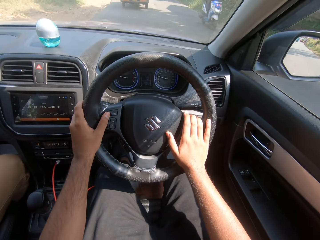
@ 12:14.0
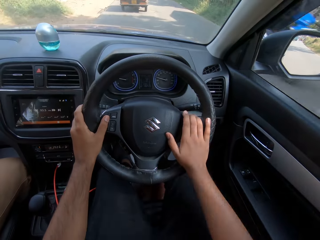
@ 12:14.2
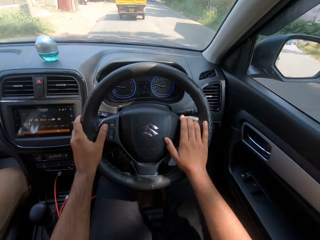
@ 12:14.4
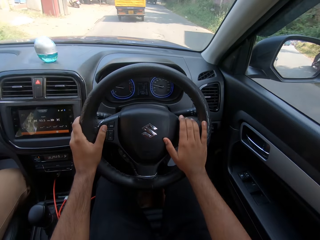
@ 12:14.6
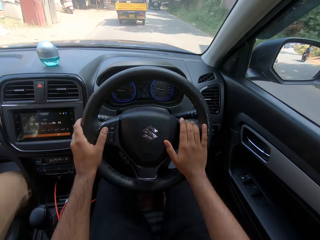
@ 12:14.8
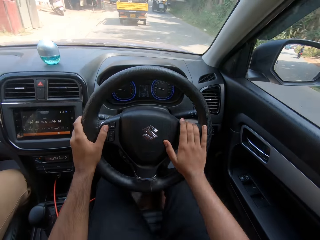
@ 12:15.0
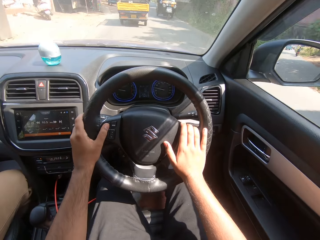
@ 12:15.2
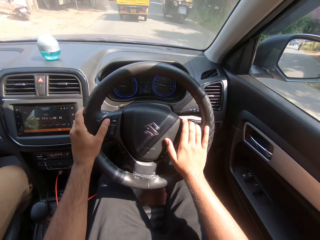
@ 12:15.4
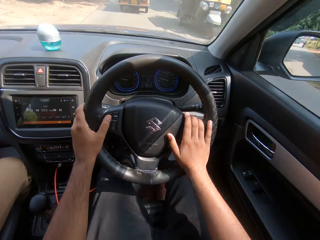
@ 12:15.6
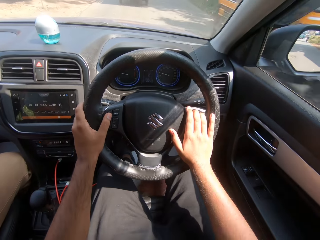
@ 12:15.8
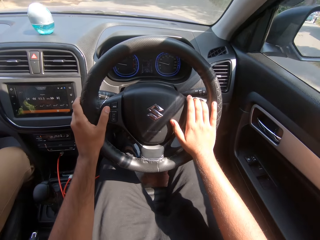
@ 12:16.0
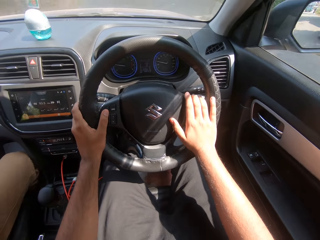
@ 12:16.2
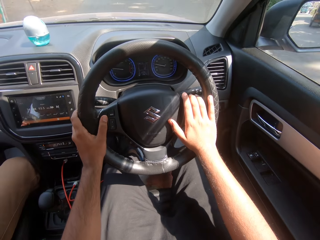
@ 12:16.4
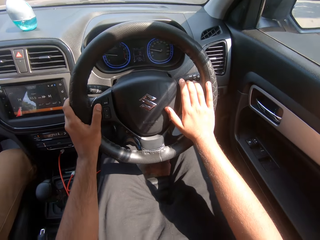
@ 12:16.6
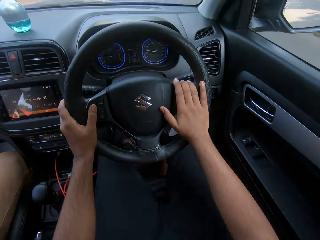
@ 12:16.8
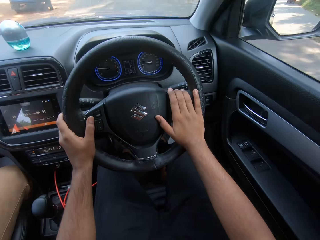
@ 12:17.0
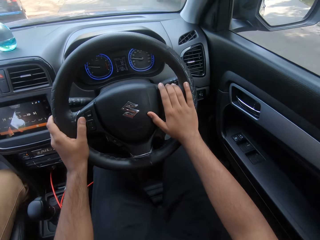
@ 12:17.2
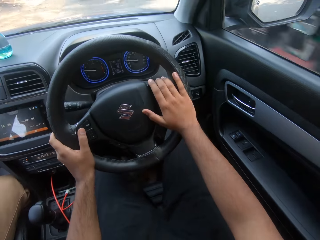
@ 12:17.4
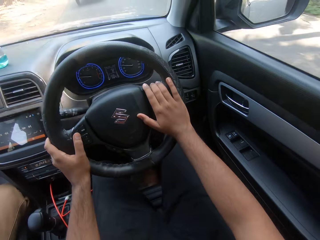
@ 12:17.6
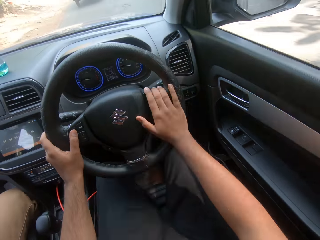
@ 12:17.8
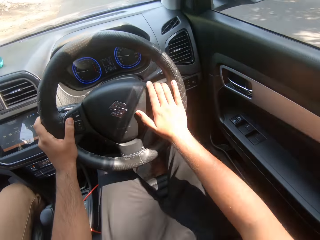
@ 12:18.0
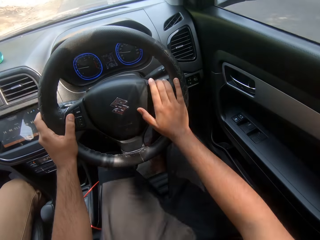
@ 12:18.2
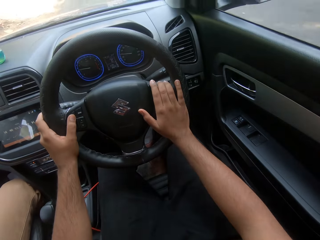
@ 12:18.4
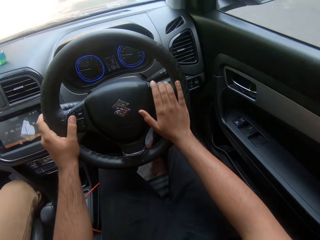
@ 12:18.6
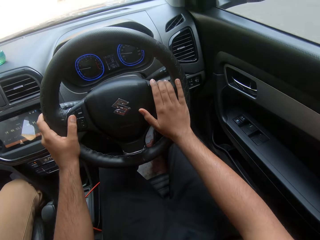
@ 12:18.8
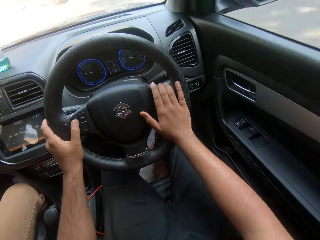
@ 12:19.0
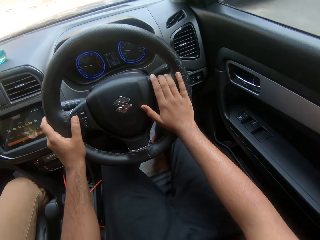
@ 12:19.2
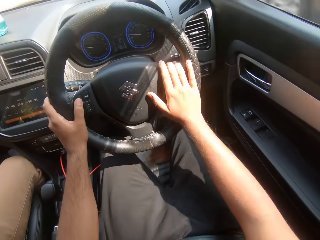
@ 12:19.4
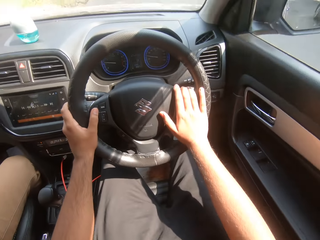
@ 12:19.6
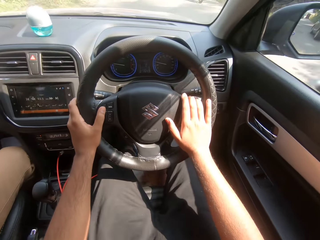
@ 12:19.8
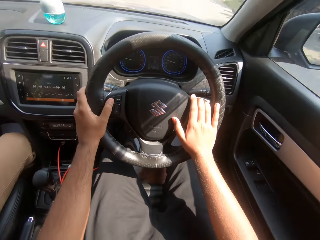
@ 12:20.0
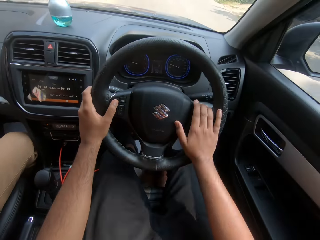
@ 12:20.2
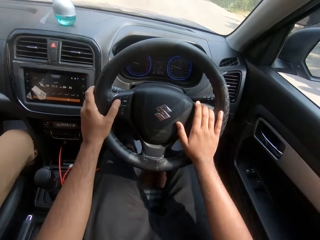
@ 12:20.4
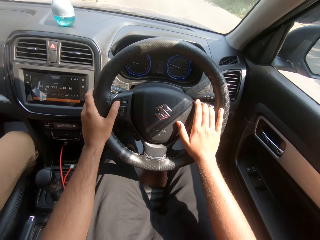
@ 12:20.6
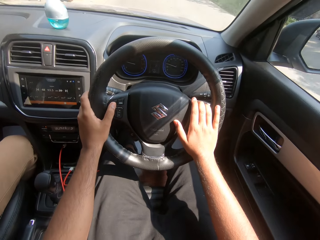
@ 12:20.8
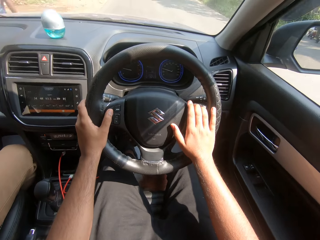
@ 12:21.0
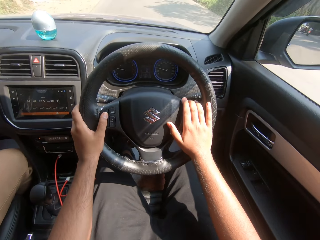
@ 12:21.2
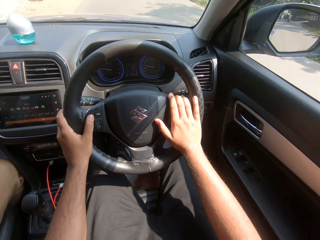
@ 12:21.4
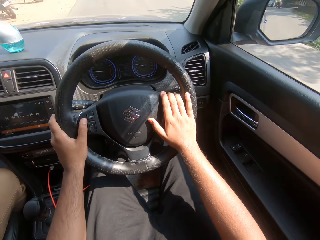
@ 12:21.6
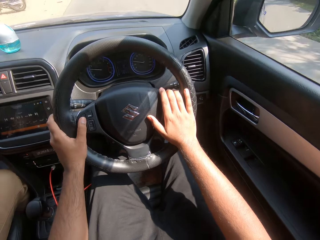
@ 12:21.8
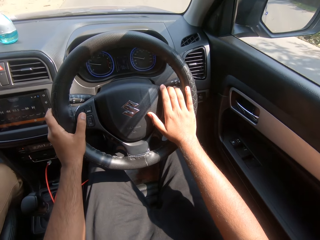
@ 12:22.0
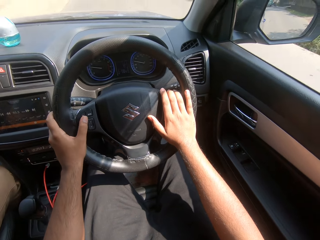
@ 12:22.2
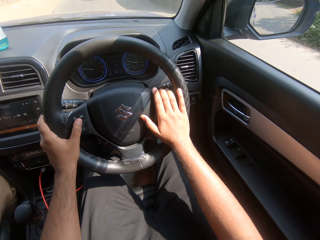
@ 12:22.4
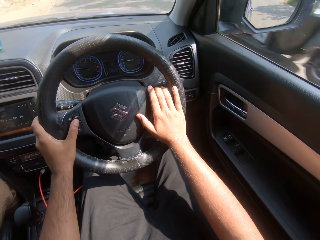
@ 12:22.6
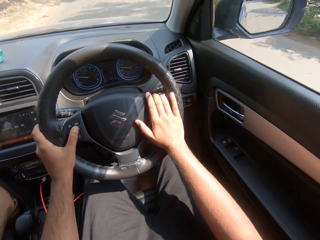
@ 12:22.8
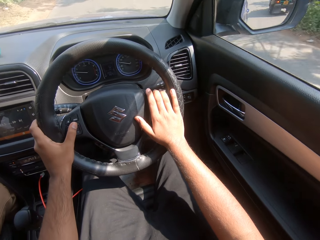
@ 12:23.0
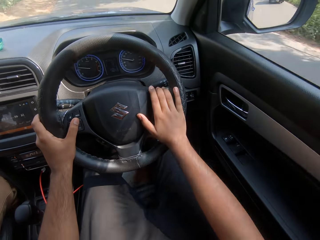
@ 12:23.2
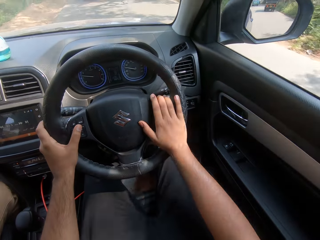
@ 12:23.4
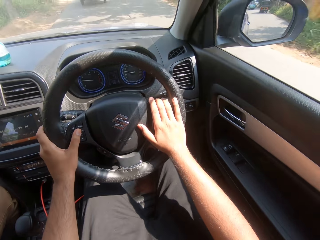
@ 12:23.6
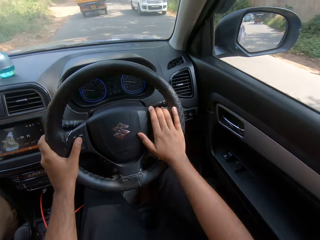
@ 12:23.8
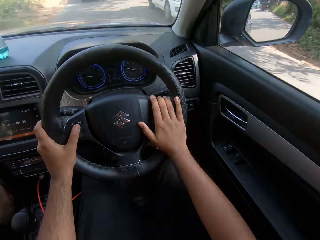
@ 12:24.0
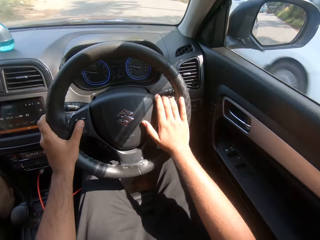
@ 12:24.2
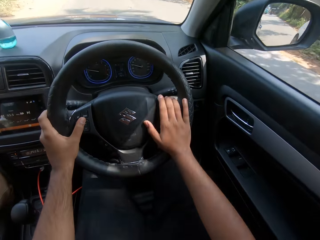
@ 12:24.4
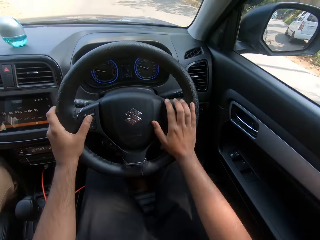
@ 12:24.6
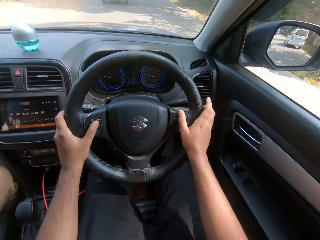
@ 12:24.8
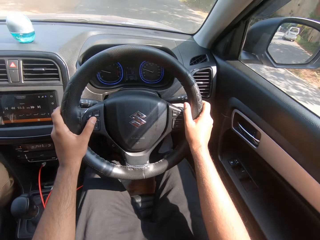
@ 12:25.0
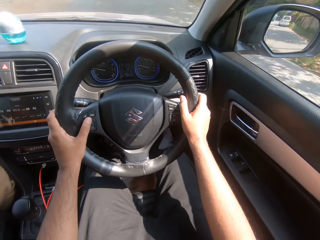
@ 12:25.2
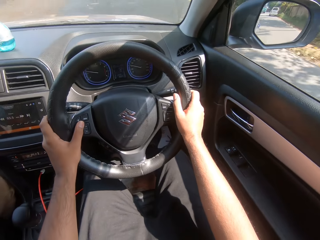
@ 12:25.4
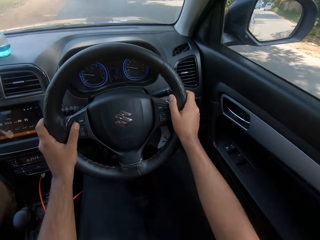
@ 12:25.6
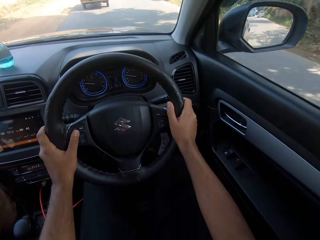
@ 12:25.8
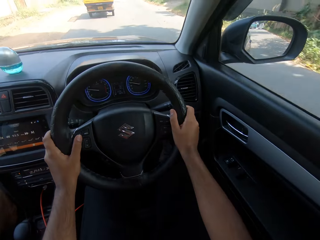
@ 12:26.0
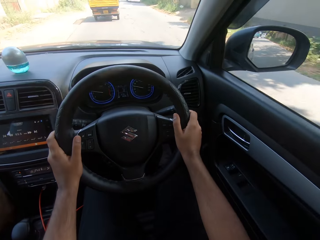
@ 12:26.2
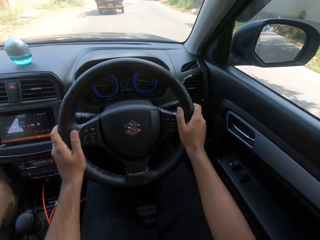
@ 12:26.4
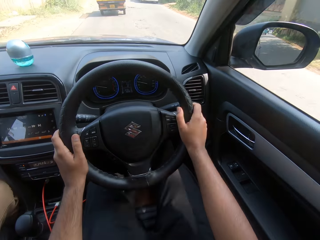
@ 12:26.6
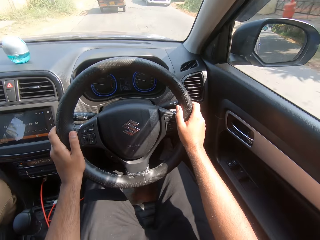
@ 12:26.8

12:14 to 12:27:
The camera wearer drives past a bike on the road. They drive past a tricycle on the road repeatedly. They drive past a car.

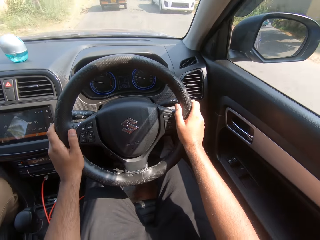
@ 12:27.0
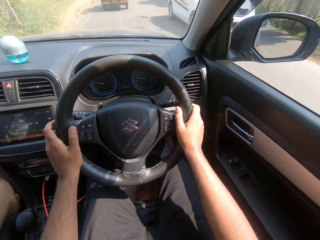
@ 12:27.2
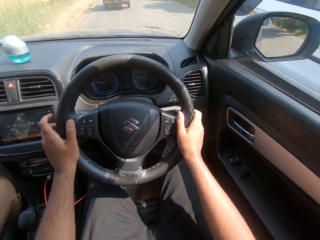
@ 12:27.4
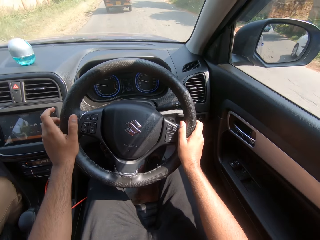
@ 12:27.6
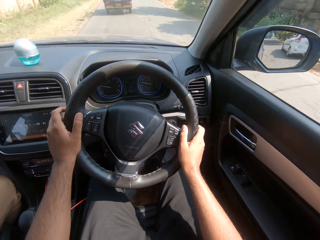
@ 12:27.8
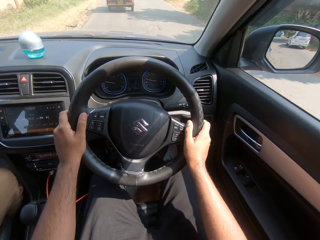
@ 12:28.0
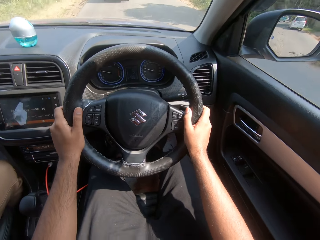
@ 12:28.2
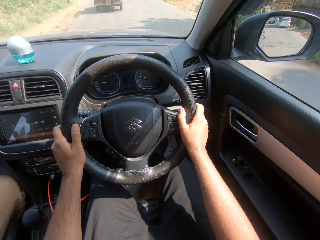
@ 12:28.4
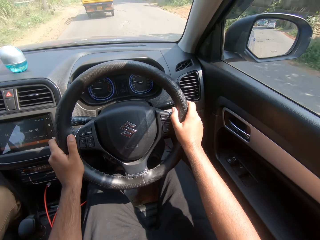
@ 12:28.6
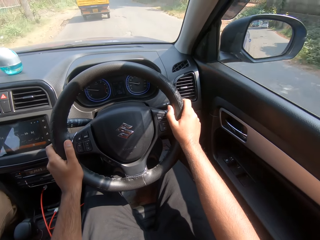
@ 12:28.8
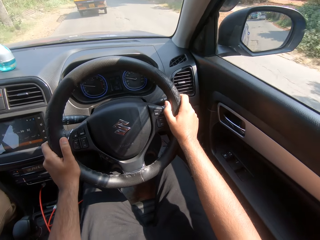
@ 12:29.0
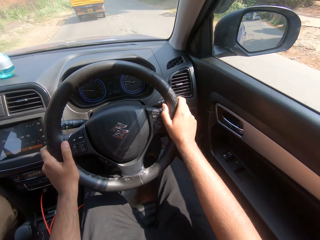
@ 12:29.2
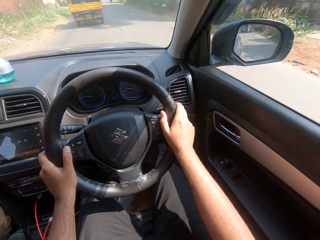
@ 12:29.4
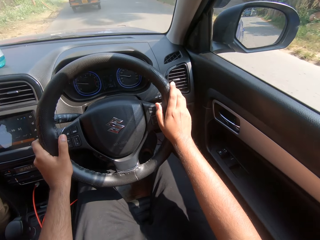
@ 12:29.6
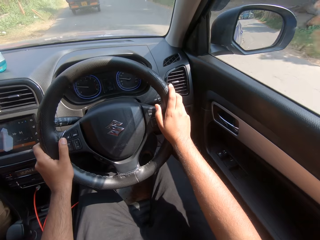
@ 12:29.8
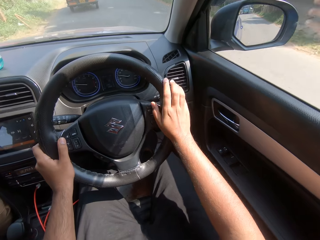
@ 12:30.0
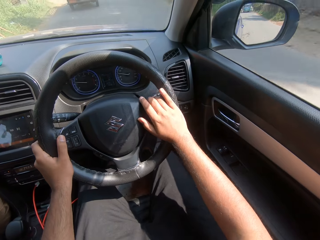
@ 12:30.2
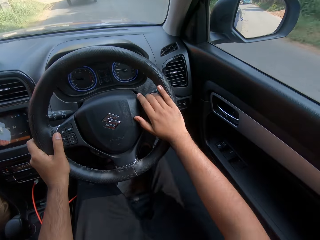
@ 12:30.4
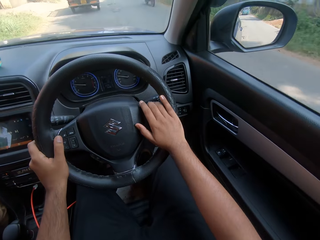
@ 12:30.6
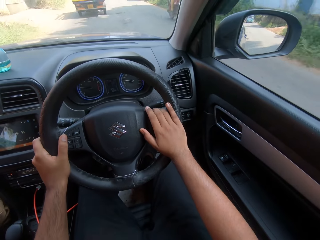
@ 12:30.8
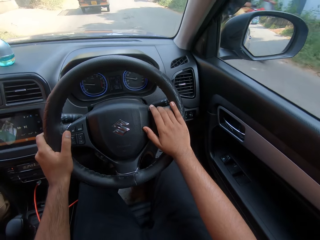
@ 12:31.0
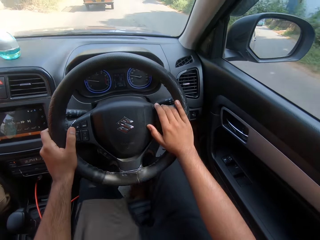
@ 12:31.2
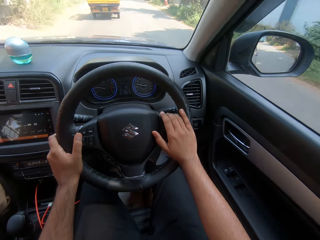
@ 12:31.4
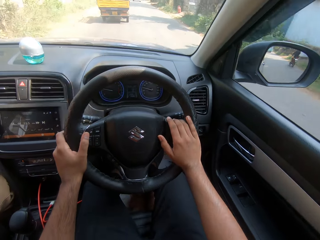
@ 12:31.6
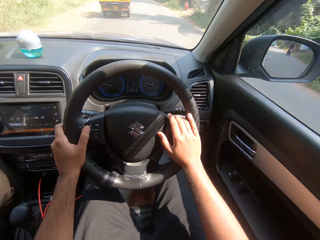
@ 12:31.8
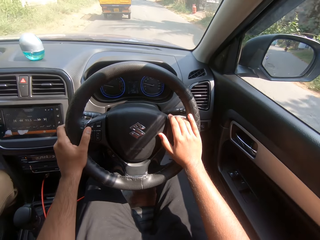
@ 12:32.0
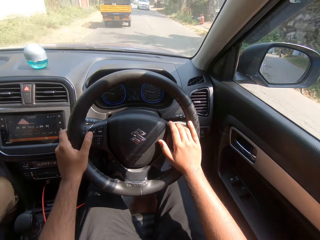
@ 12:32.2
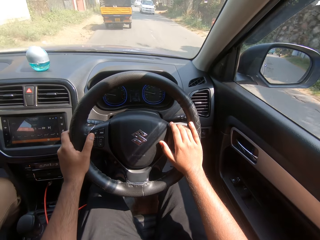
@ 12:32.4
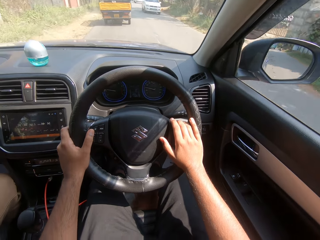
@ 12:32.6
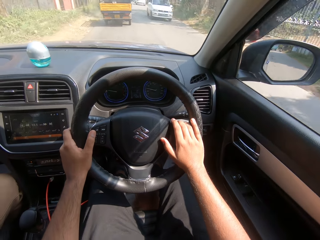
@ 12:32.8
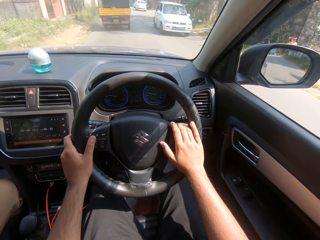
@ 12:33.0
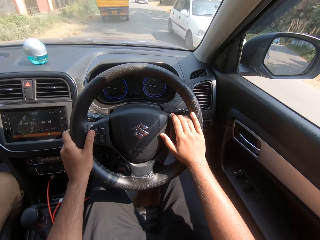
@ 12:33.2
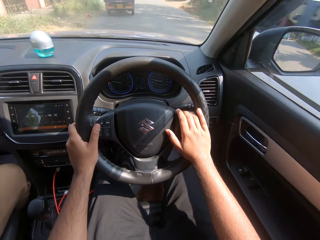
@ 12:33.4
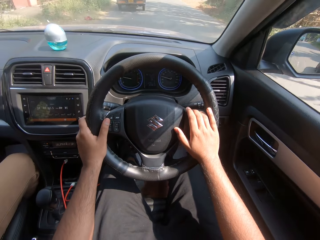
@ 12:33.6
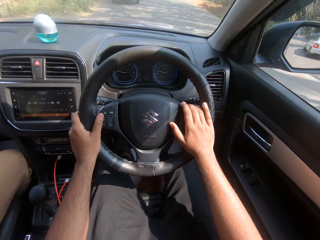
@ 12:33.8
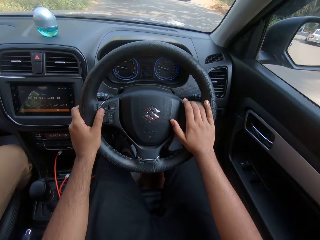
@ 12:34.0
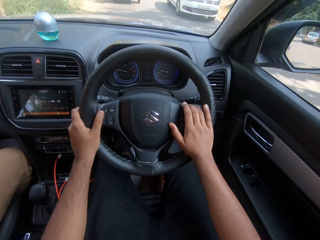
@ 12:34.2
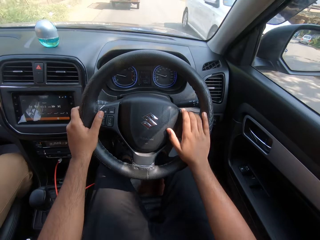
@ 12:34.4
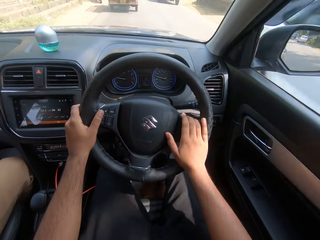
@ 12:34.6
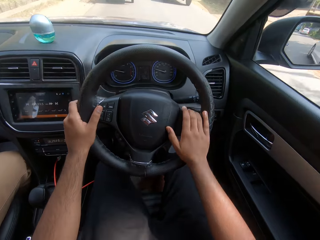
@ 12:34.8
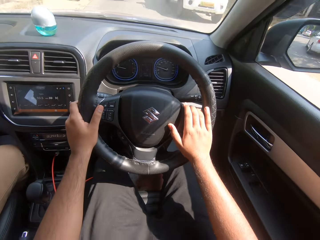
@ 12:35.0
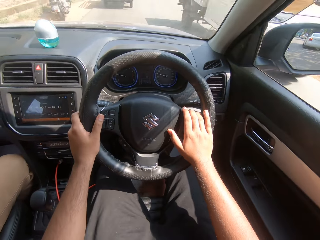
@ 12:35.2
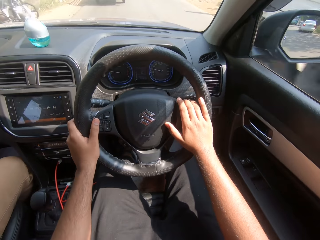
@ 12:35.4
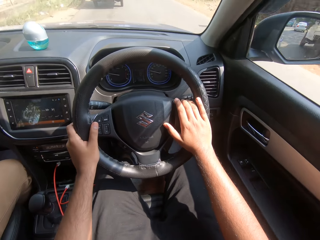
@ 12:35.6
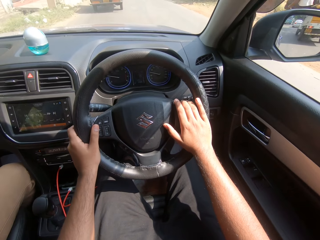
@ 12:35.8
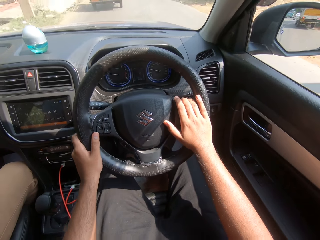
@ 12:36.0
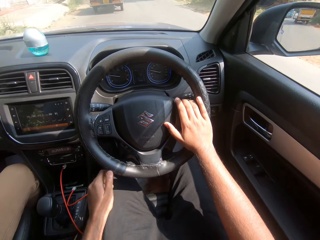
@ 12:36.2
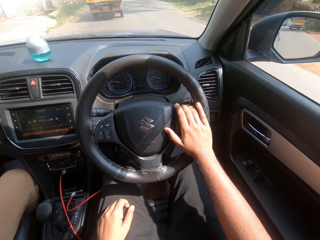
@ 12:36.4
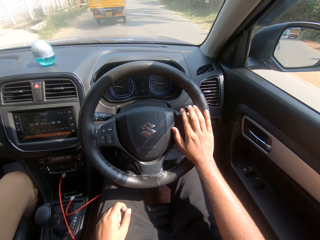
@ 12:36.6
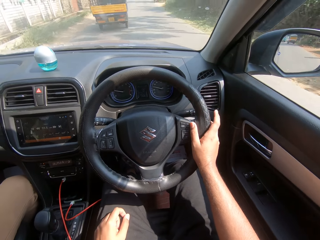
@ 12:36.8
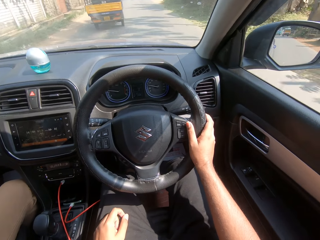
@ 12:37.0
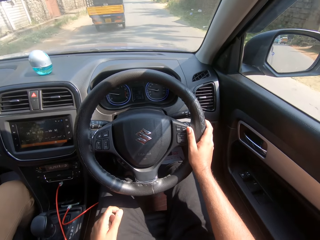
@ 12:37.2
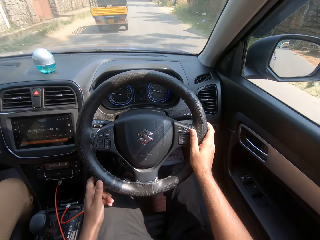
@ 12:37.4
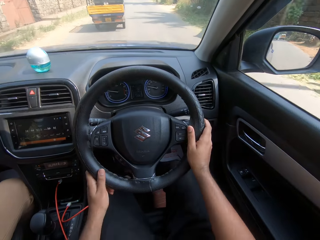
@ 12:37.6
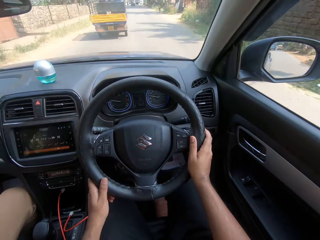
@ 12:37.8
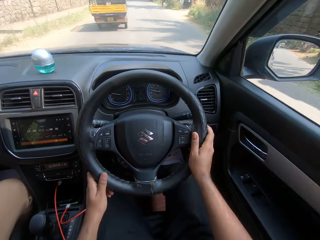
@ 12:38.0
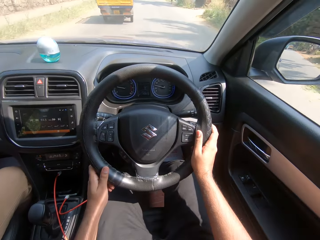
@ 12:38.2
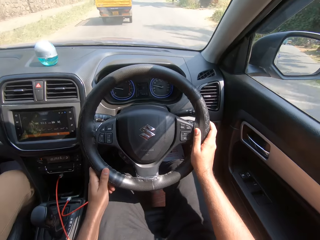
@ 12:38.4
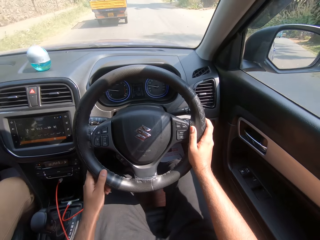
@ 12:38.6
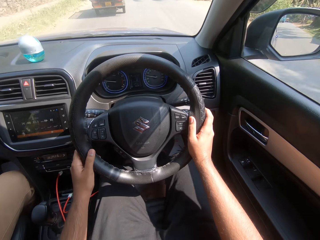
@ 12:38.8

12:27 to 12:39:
The camera wearer drives past a car. He drives past a bike on the road. He drives past a car, and again. He drives past a truck on the road. He drives the car with his right hand on the steering wheel. He drives the car with both hands on the steering wheel.
